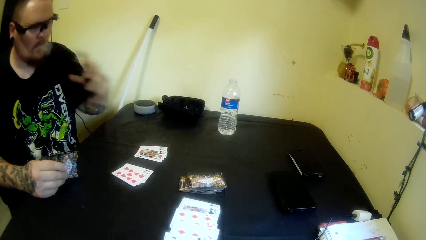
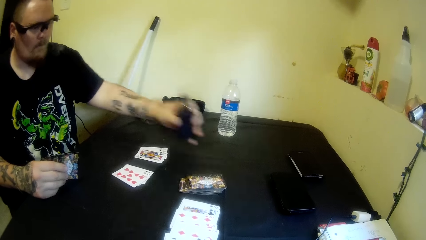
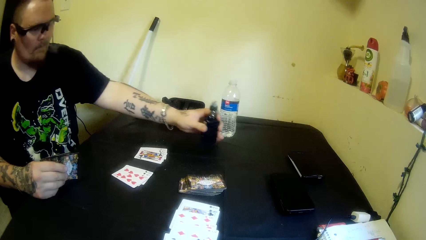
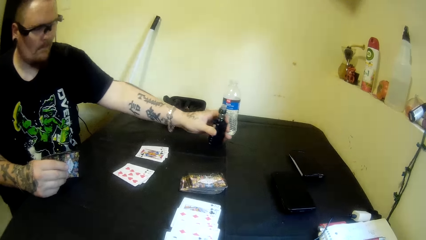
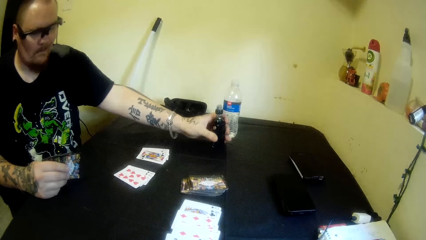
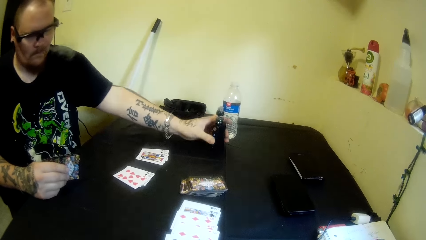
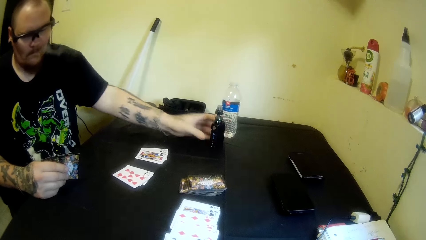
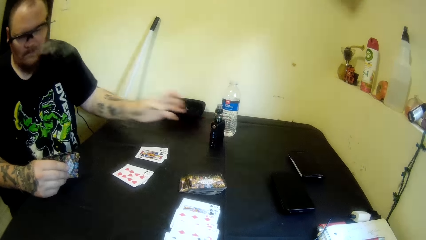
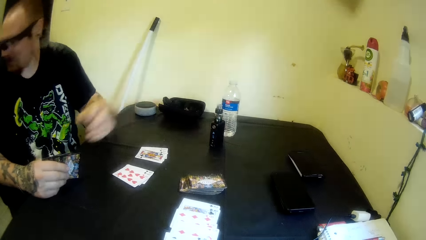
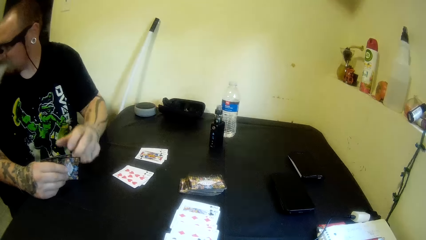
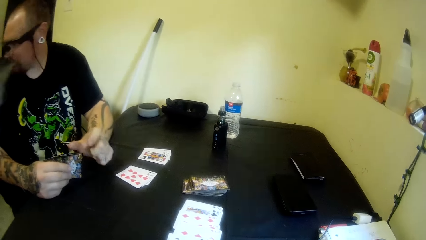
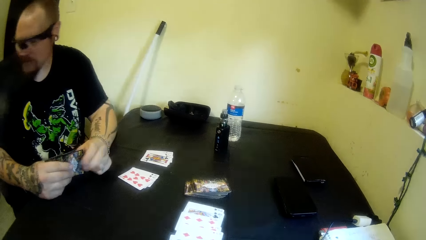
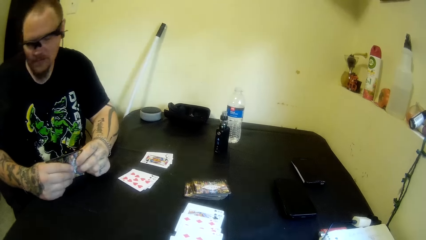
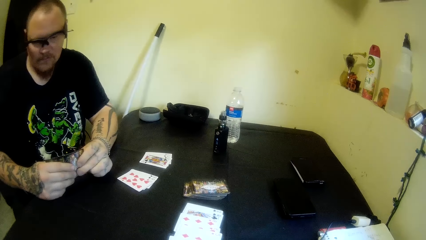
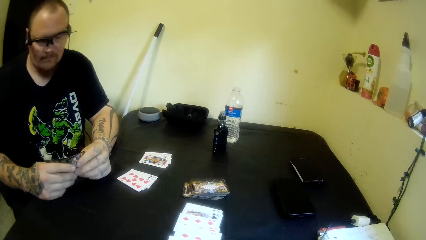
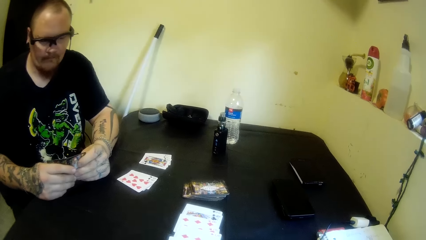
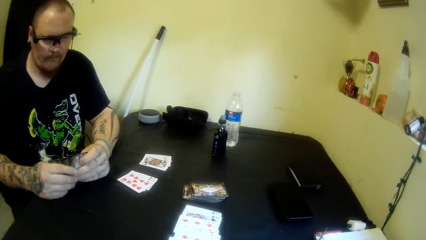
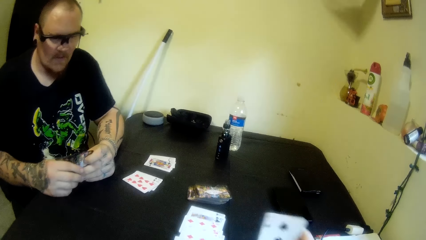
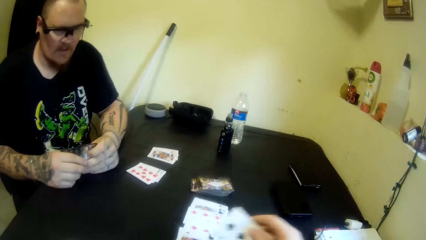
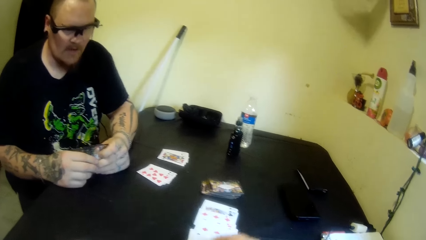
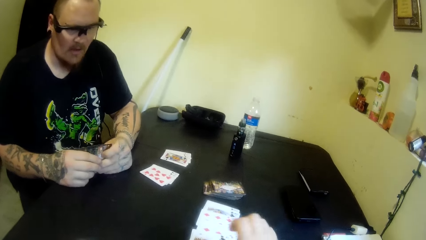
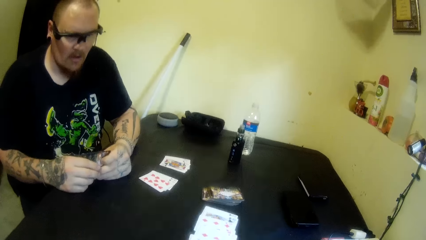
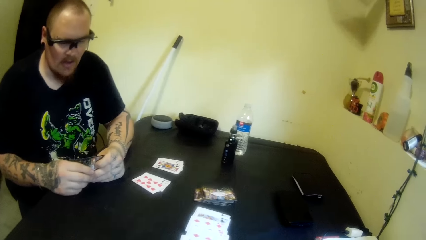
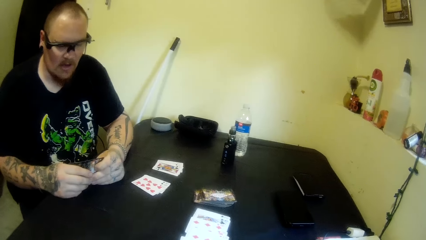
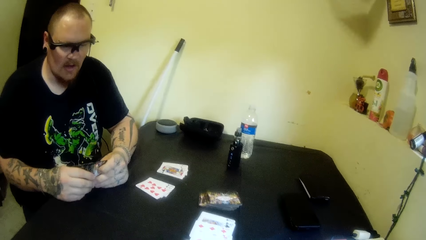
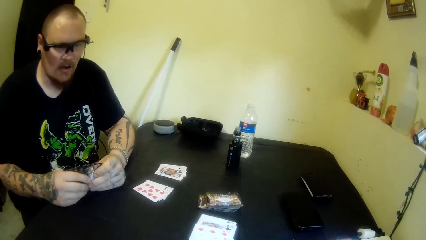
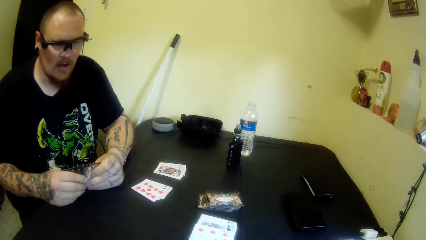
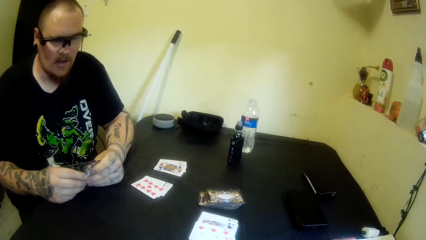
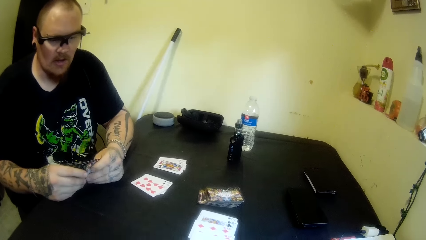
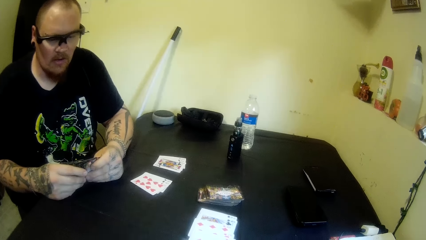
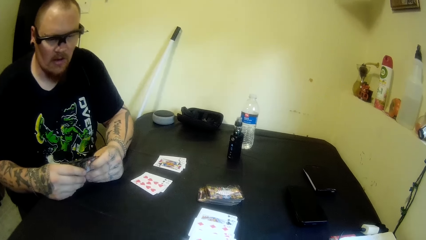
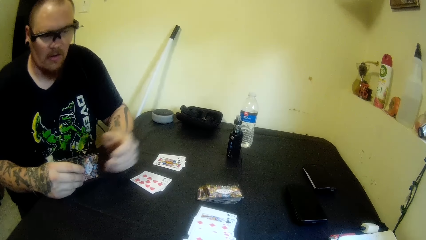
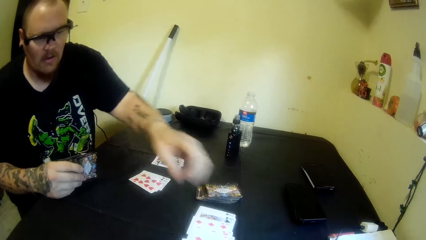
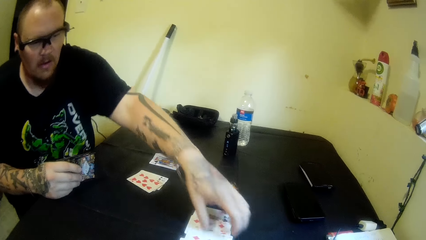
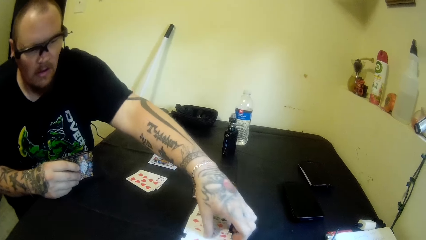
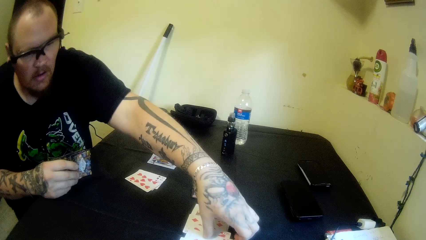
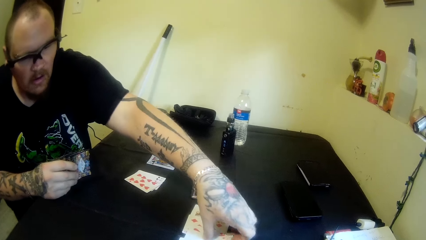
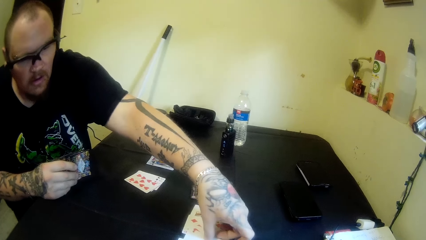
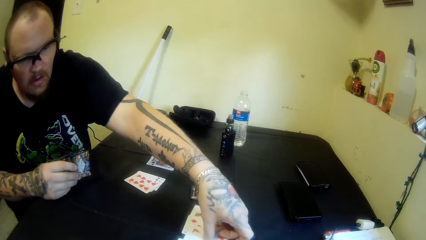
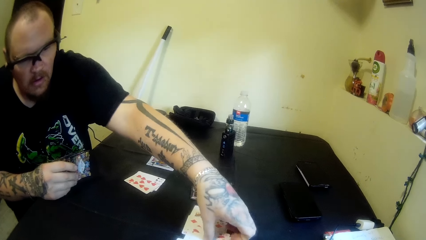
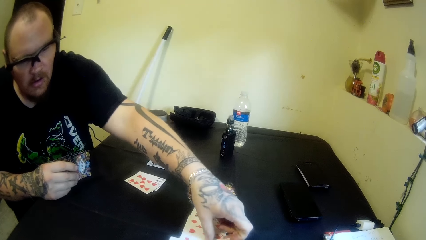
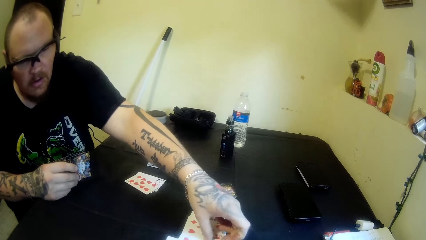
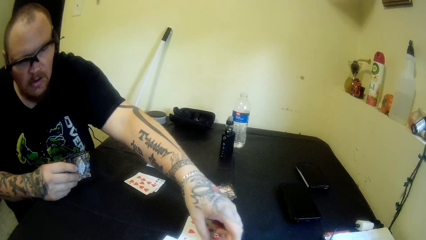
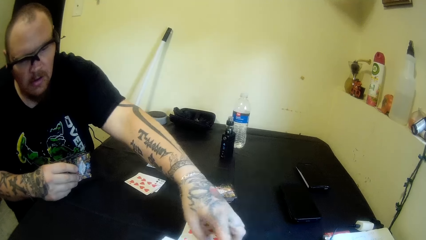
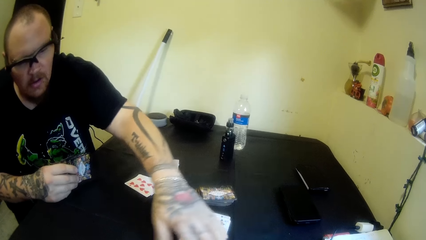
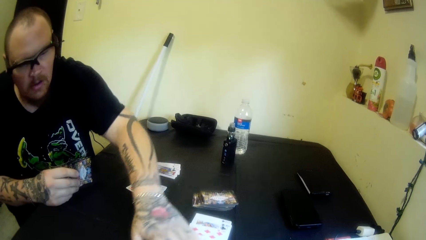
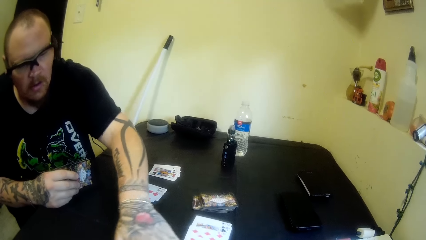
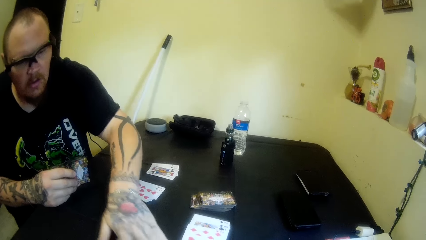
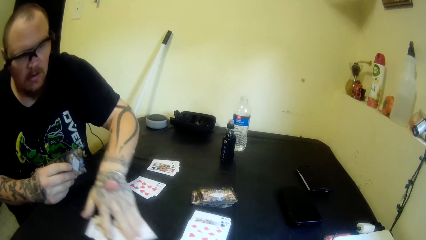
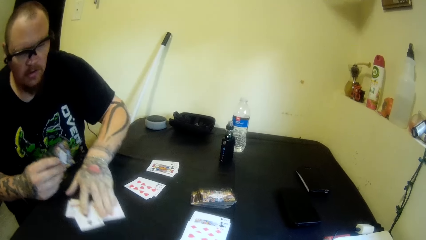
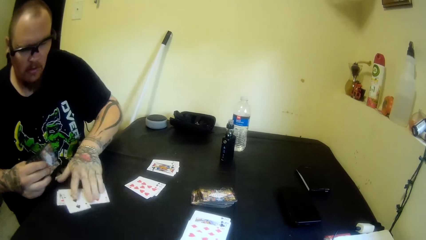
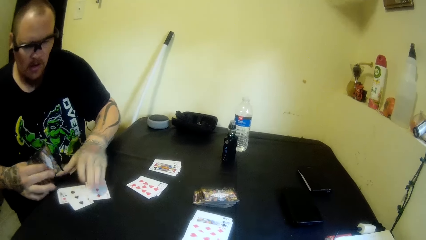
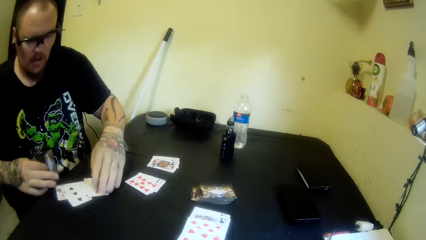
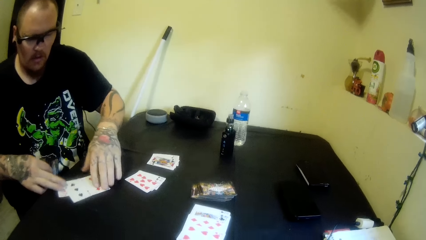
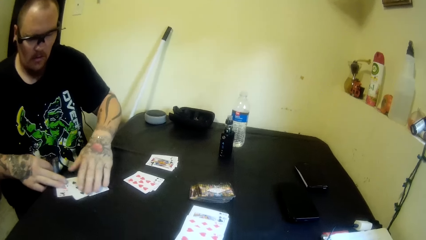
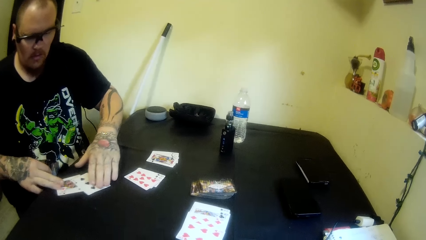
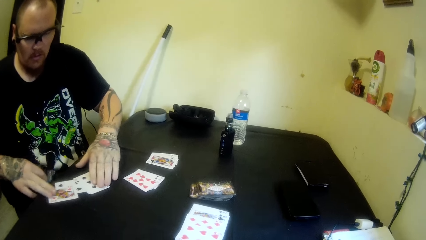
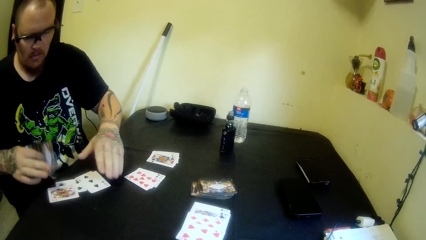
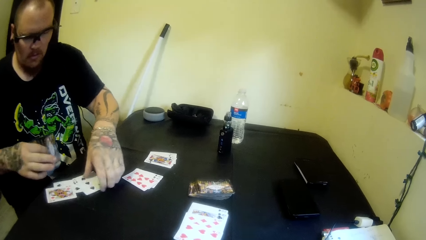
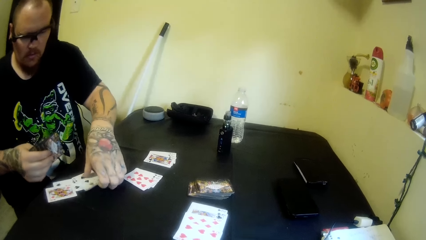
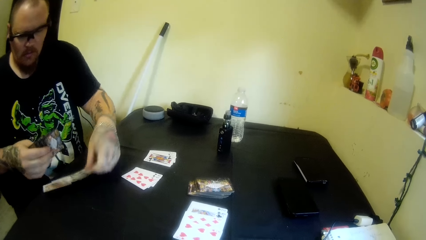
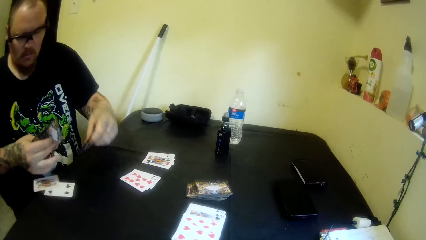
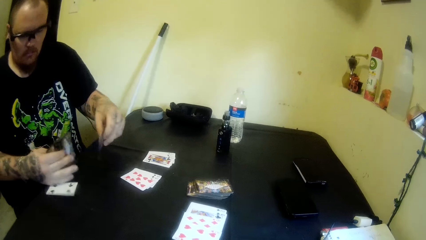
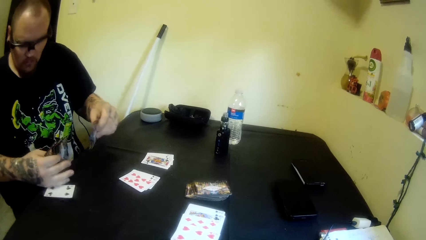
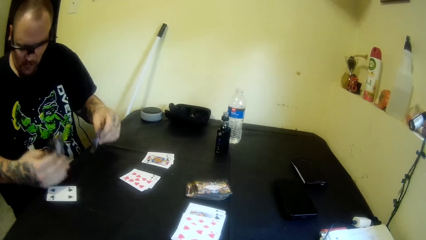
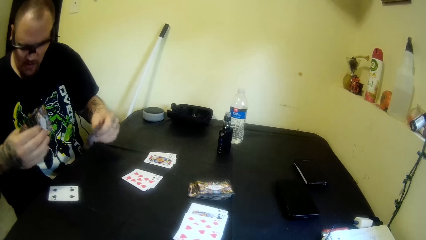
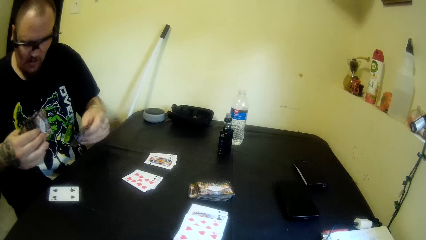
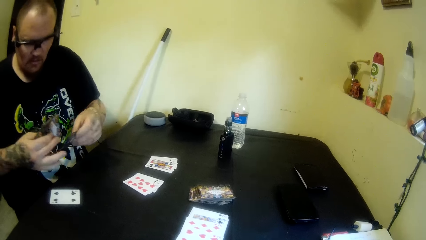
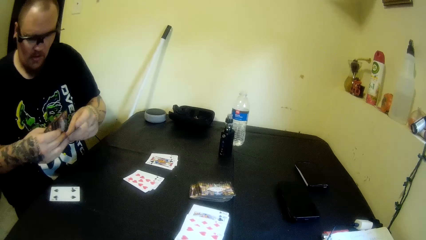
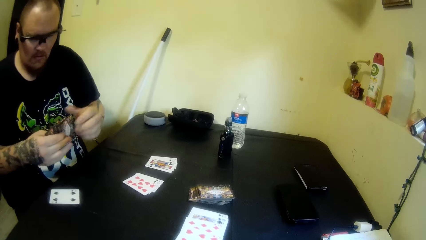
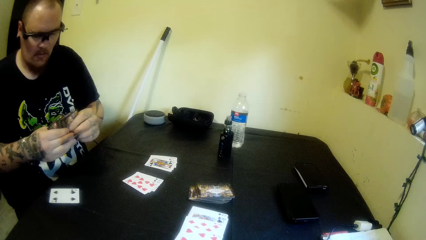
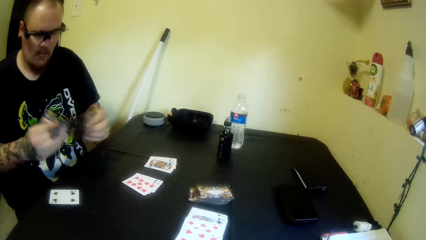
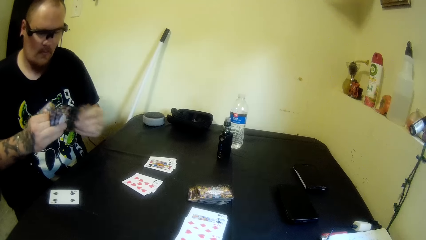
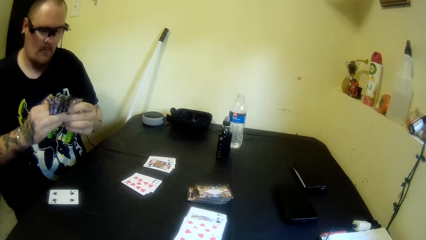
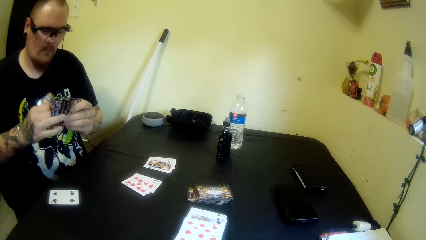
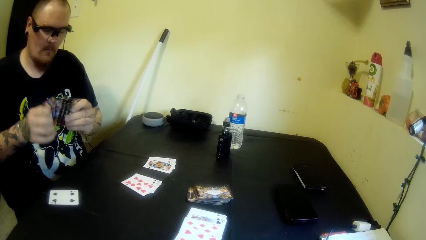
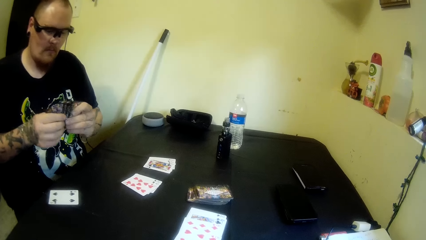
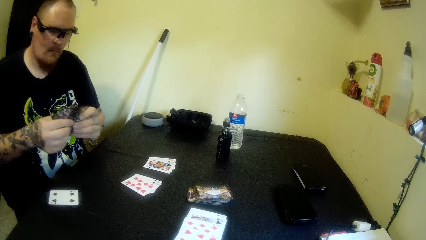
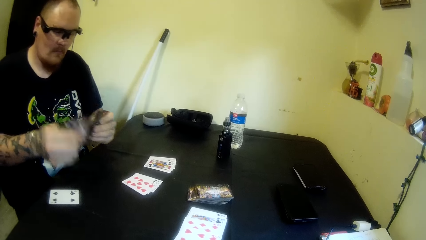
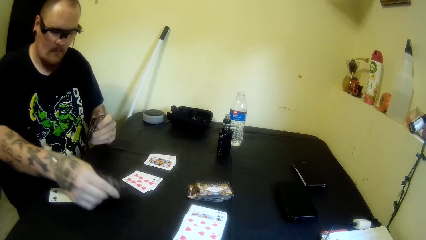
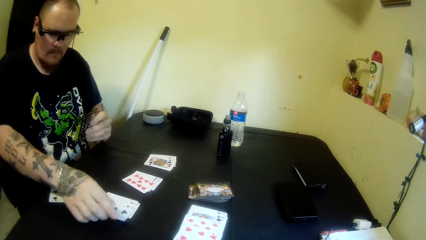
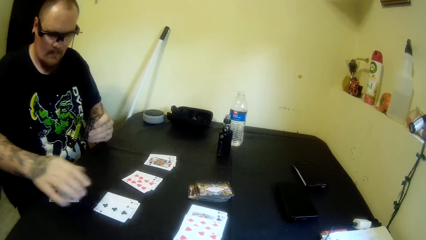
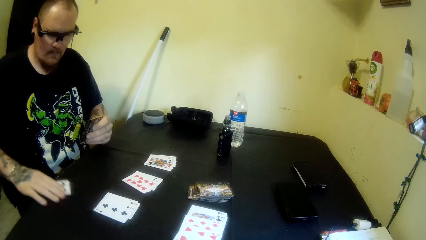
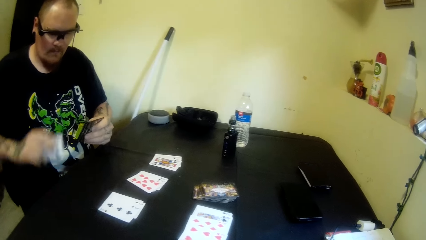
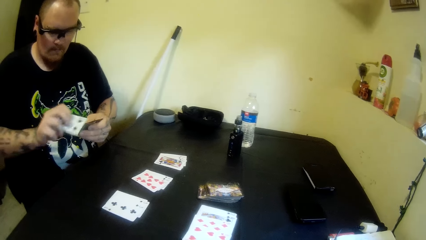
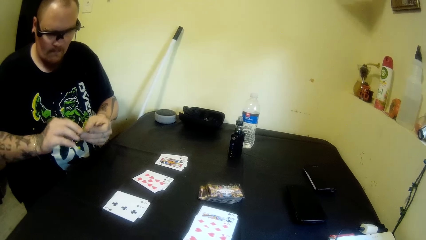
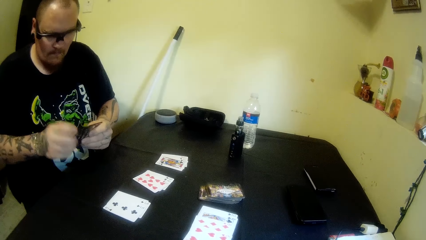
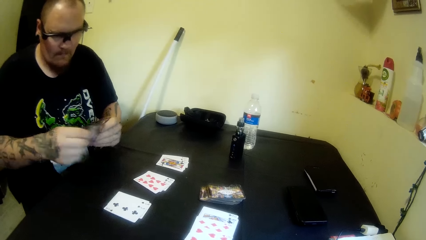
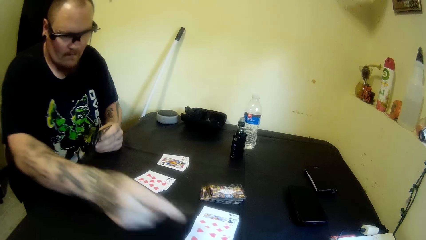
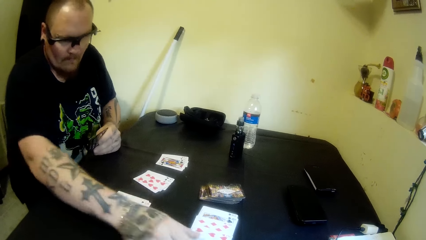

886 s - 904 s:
A man drops the bottle on the table with his left hand. The man looks aside. The man moves the cards on the hands. The camera wearer drops a card on the table with her right hand. The man moves the playing cards on the table. The man pulls some cards to himself. The man picks some cards from the table with his left hand. The man changes playing cards on the hands. The man drops some cards on the table with his right hand. The man picks a card from the table with his right hand.
